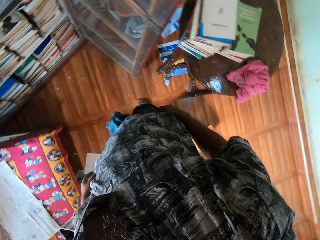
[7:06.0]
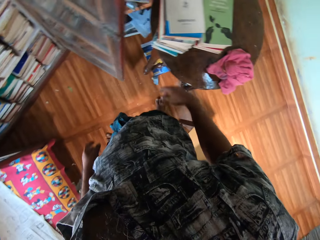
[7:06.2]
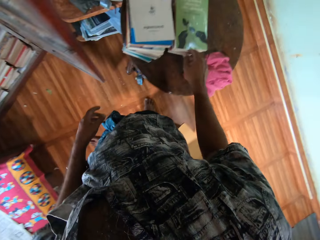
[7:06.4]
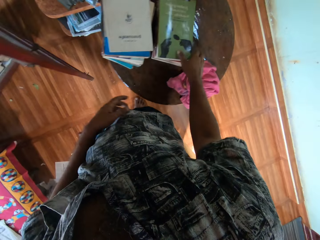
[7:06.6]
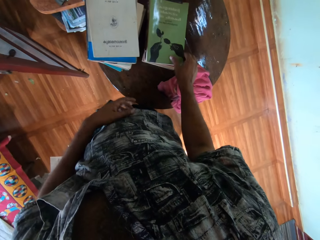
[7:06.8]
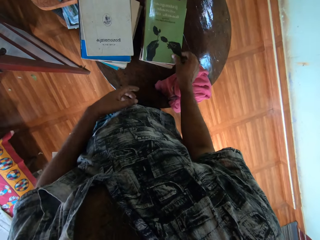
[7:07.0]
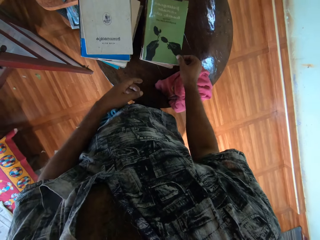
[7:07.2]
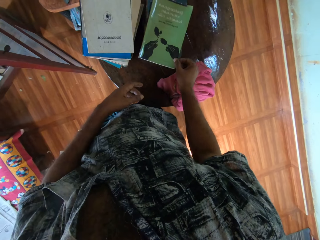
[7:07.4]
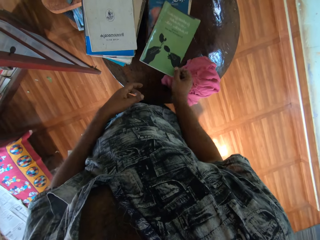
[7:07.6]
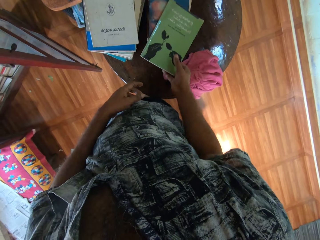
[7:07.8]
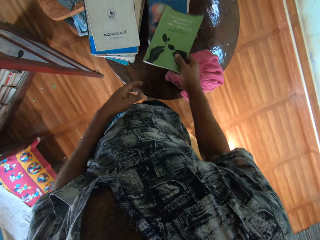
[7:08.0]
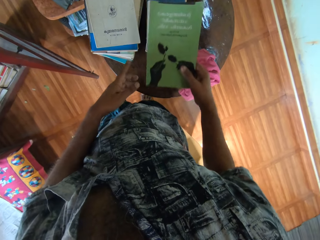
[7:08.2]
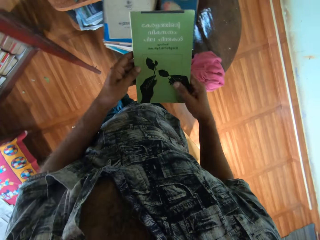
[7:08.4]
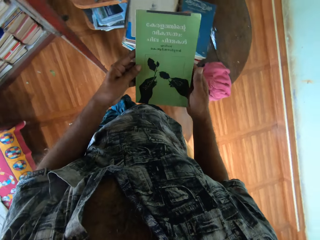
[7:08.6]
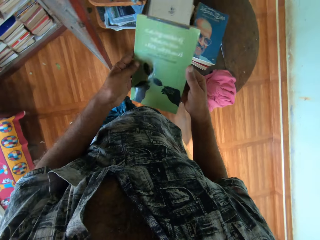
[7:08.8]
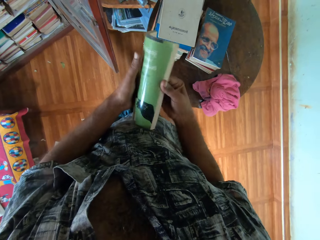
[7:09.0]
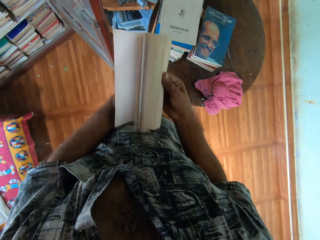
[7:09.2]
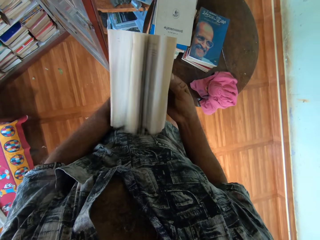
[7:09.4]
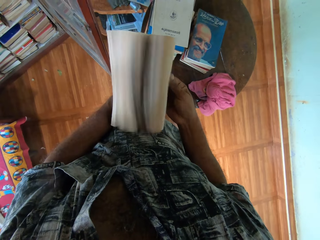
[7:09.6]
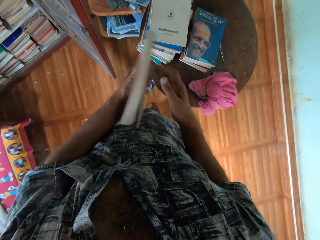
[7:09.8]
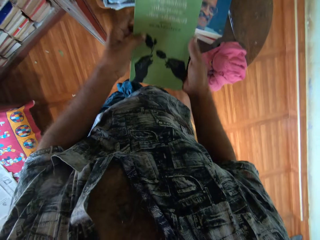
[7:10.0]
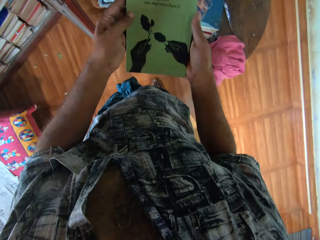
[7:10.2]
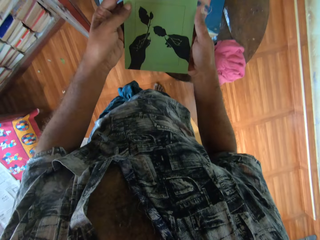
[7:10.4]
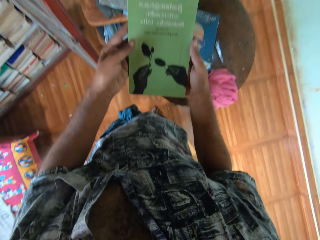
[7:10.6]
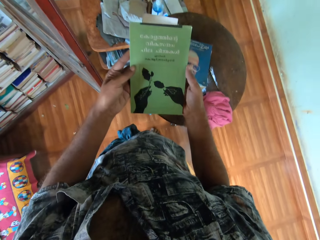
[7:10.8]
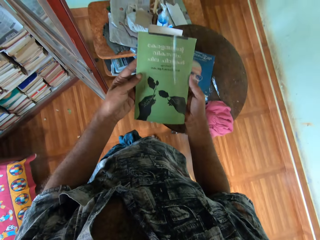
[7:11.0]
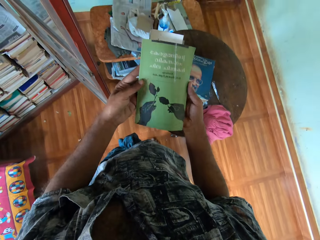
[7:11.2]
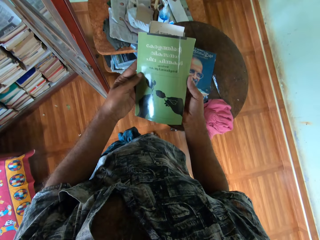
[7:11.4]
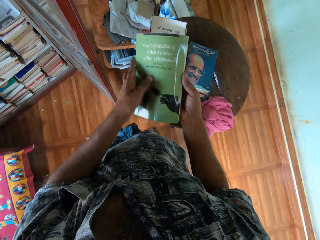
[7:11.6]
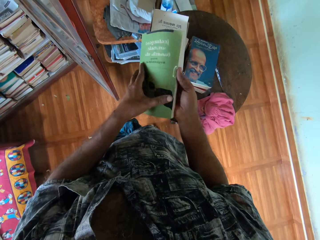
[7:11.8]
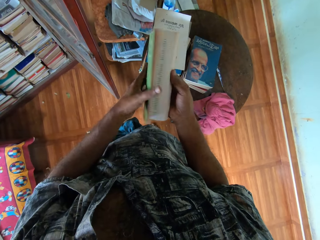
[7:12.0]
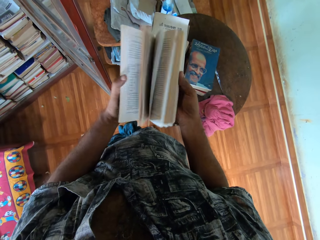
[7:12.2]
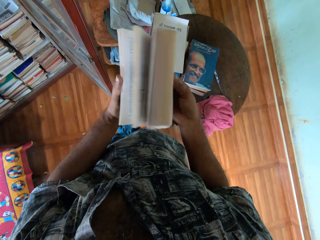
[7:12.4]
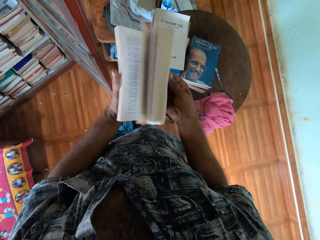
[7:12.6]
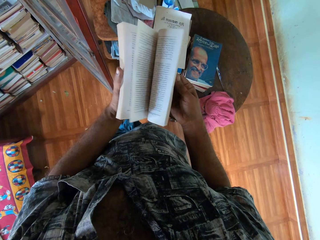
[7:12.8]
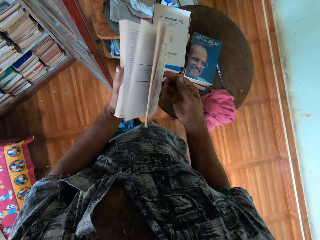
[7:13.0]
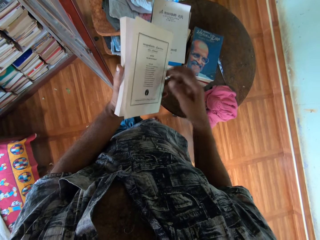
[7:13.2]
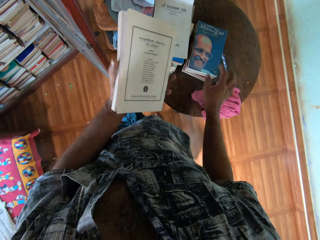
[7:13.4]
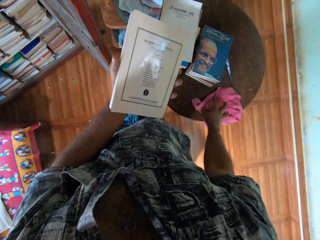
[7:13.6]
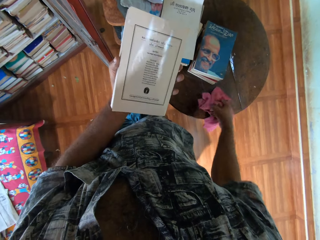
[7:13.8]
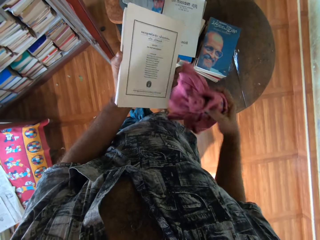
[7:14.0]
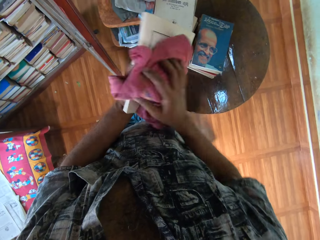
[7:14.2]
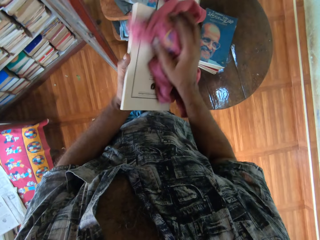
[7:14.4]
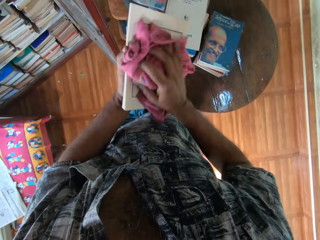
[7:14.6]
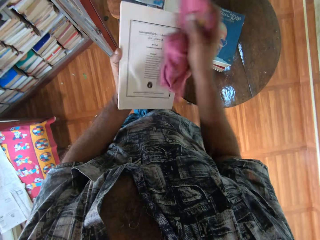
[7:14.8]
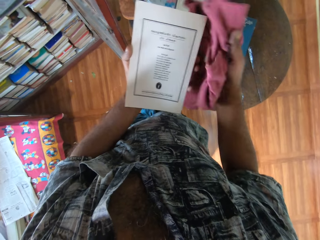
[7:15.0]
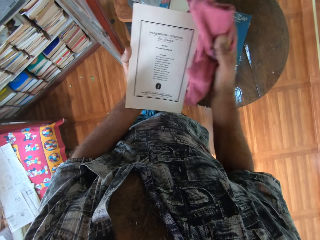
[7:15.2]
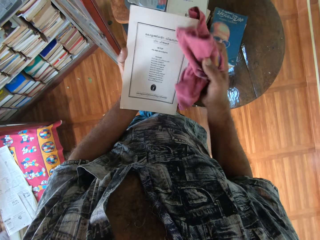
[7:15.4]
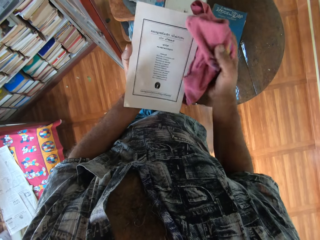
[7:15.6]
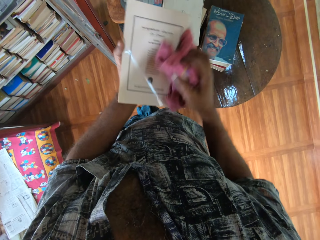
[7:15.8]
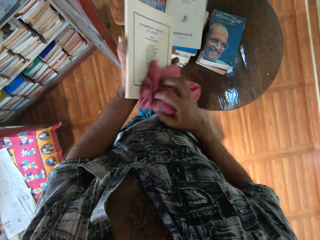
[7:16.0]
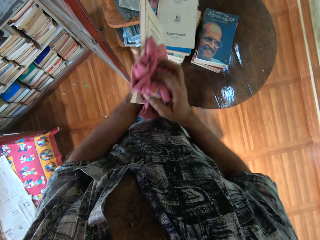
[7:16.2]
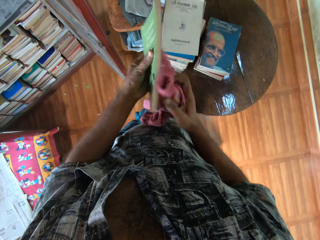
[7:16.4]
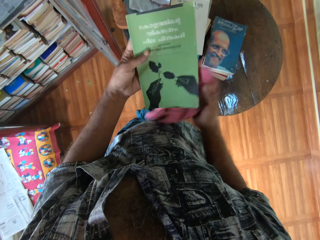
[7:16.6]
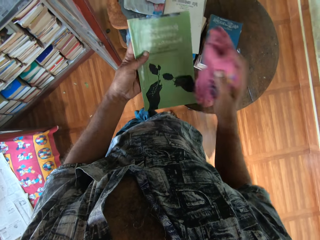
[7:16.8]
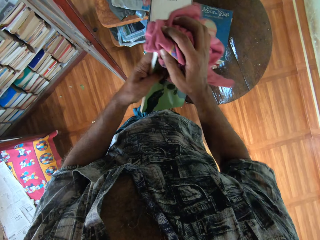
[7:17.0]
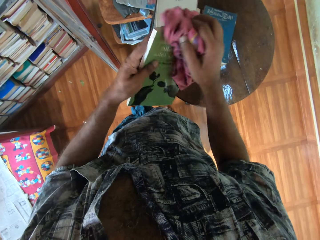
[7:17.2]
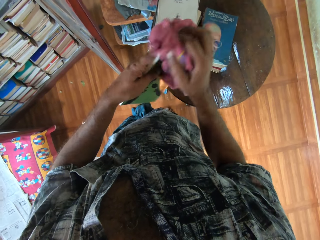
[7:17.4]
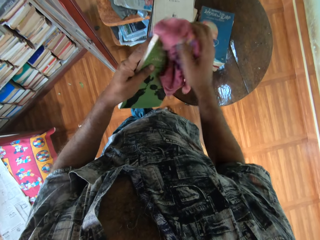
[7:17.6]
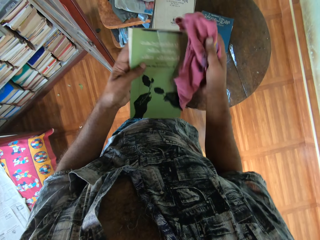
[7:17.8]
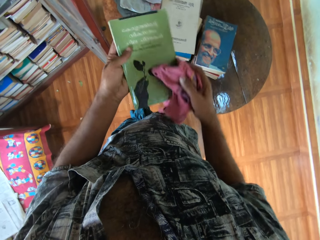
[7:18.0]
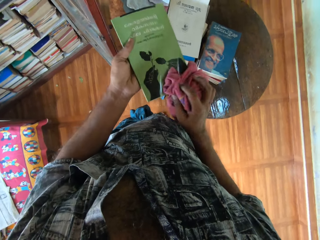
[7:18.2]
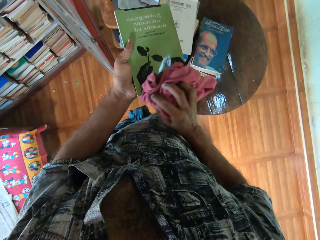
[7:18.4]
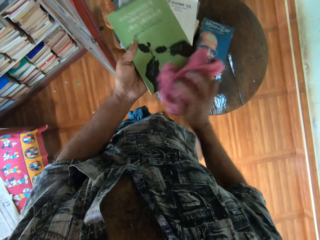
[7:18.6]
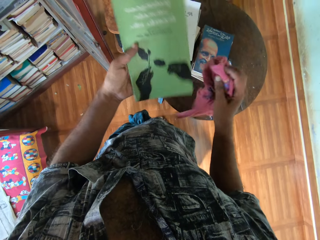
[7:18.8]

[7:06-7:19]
The camera wearer picks the book from the round table with the right hand. They hold the book with both hands. They flip the book page with the right hand. They pick the face towel from the round table with the right hand. They wipe the book with the face towel.

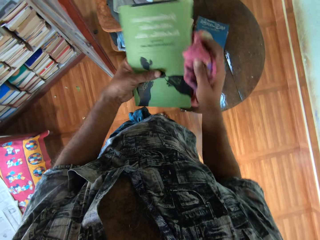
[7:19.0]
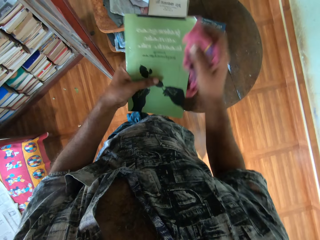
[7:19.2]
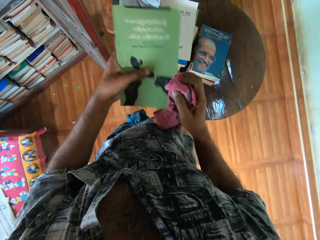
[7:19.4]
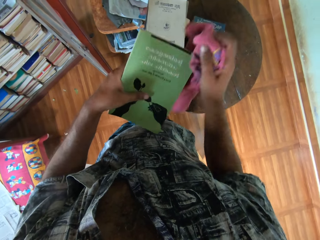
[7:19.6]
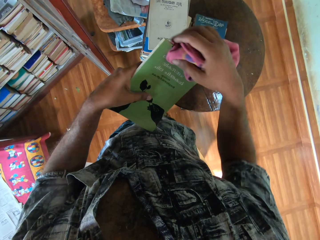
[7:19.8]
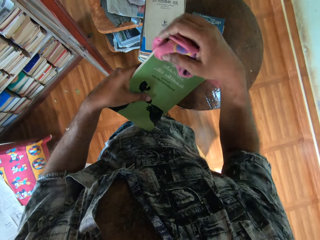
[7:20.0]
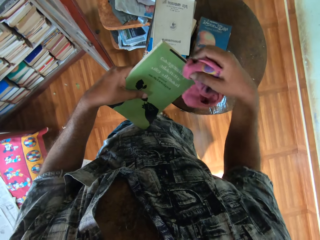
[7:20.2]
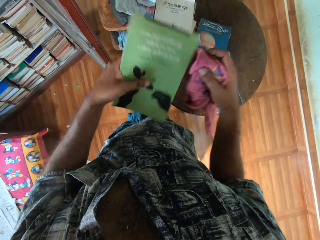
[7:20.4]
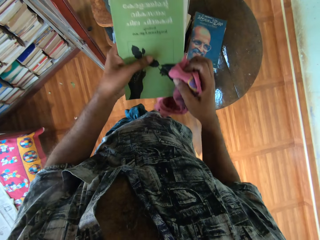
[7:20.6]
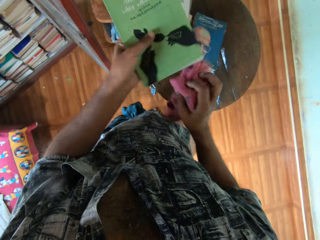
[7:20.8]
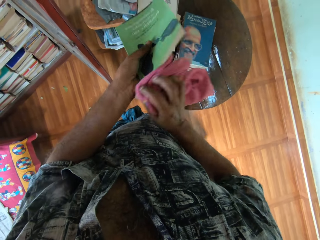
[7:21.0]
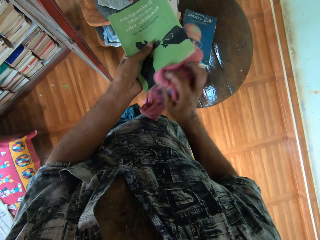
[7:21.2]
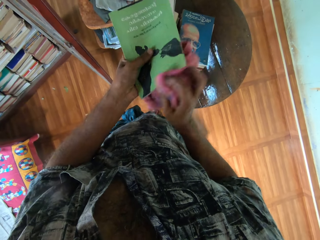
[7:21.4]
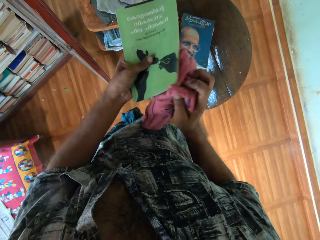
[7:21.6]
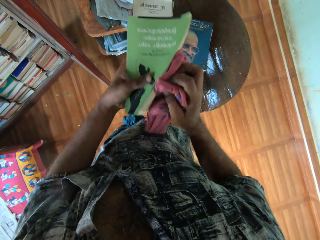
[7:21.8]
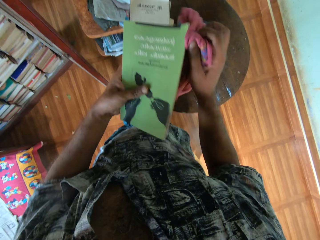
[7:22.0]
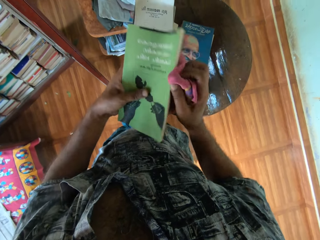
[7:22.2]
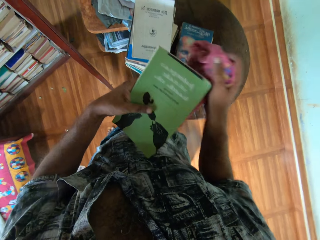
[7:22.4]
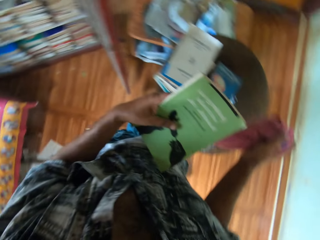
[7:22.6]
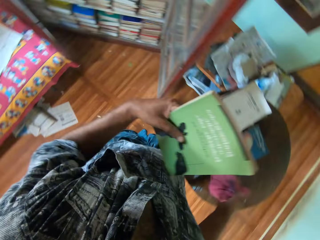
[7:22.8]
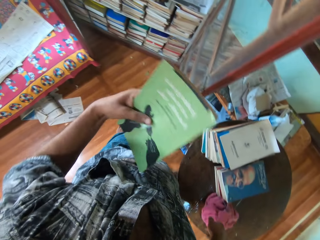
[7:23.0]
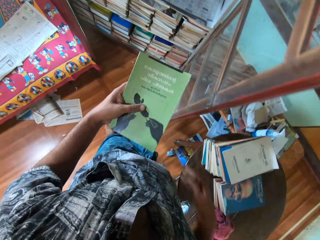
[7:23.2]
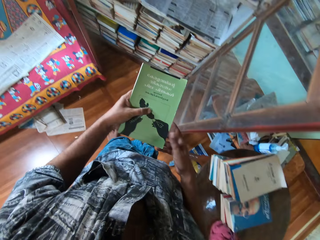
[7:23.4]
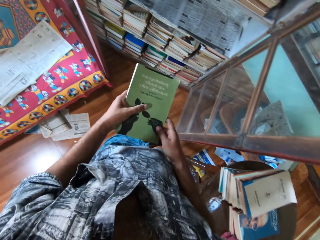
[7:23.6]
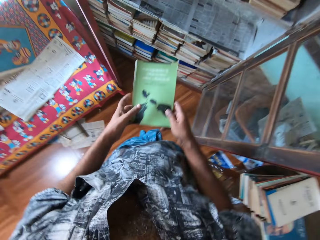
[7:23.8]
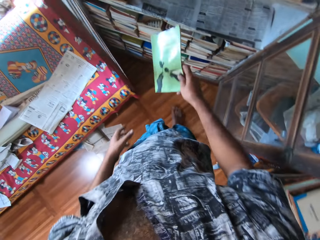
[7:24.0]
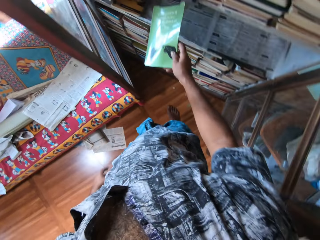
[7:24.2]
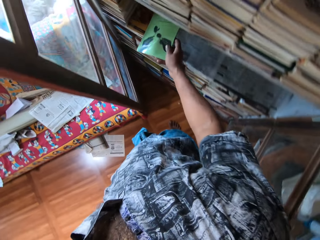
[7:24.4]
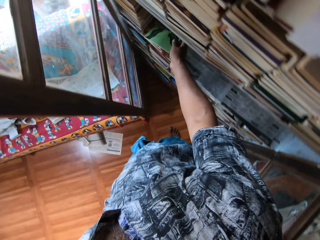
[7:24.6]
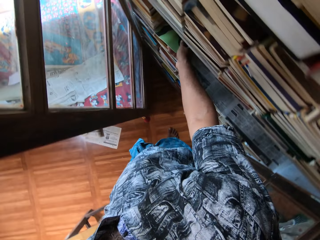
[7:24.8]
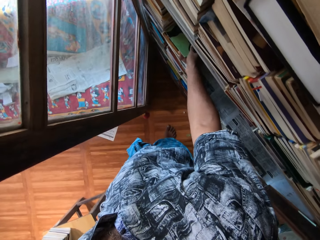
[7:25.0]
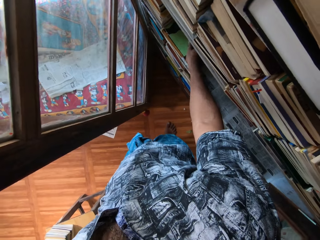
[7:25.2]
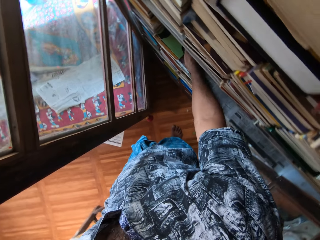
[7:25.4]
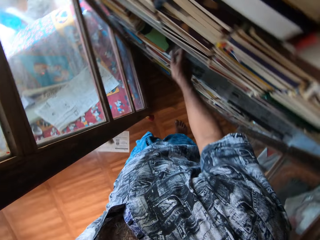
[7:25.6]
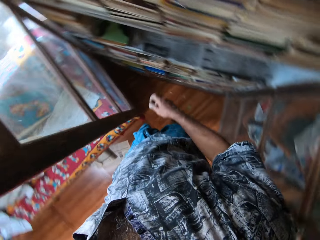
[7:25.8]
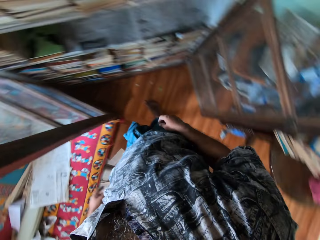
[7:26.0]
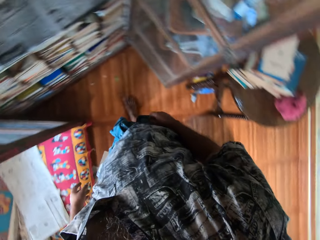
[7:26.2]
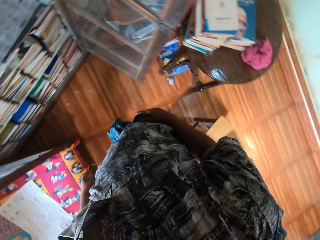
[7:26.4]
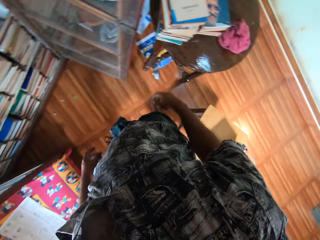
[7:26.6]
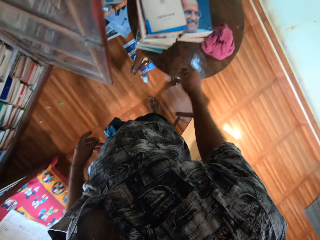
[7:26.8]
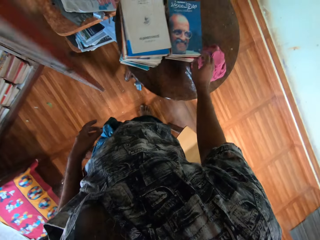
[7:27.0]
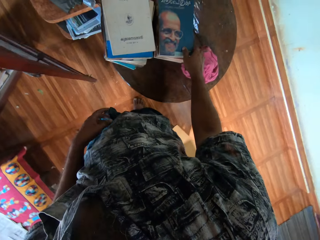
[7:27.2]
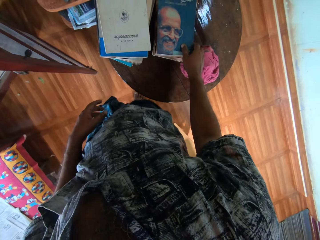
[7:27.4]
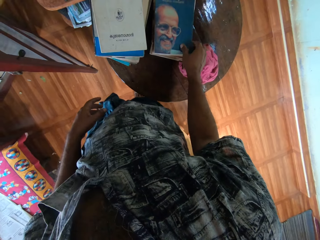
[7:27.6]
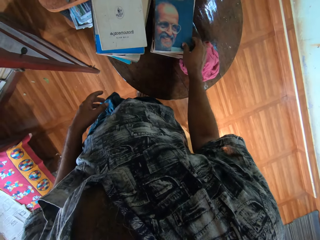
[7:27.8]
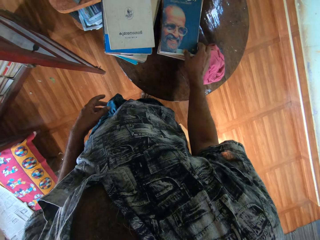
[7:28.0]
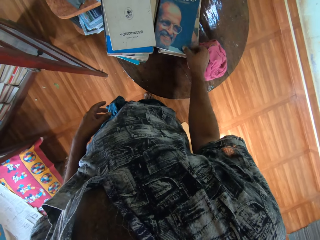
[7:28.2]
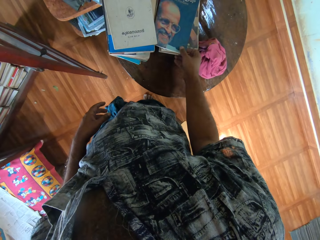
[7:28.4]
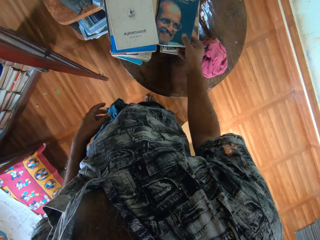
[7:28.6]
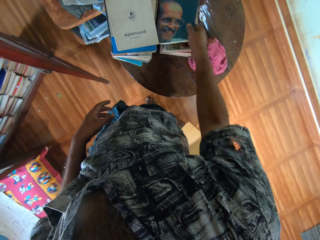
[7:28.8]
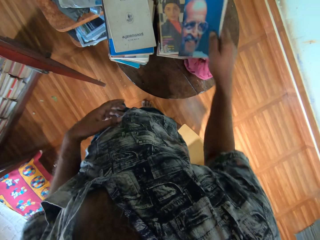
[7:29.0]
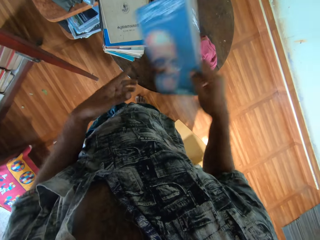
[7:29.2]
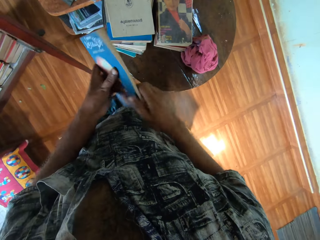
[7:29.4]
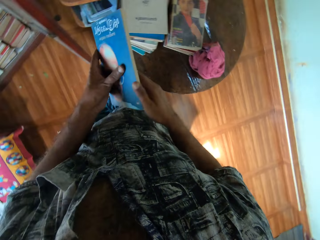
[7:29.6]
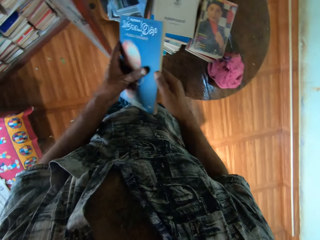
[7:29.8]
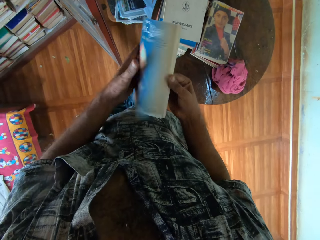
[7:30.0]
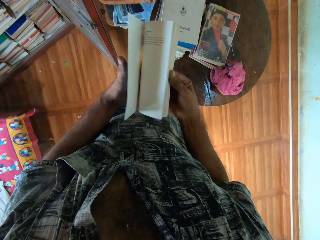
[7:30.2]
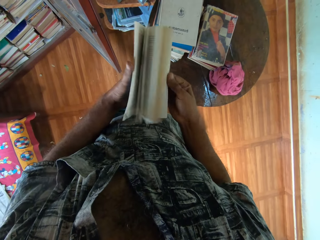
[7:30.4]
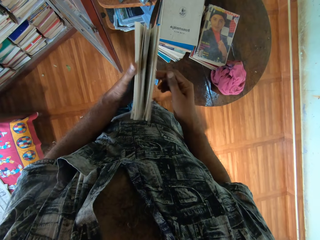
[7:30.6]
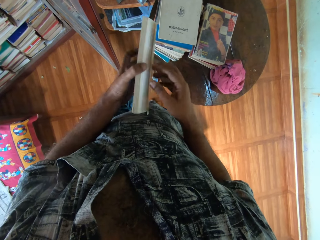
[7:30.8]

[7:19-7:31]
The camera wearer drops the face towel on the round table. They pass the book to the right hand. They put the book on the shelf. They arrange the book in the shelf. They pick the book from the round table with the right hand. They hold the book with both hands. They flip the book page with the right hand.
